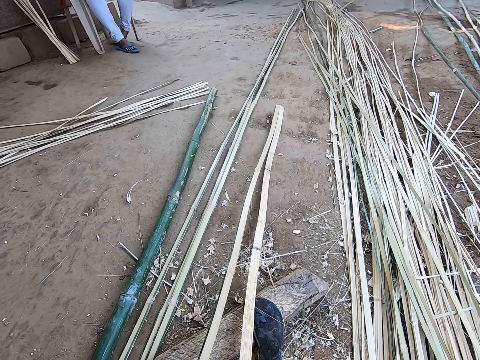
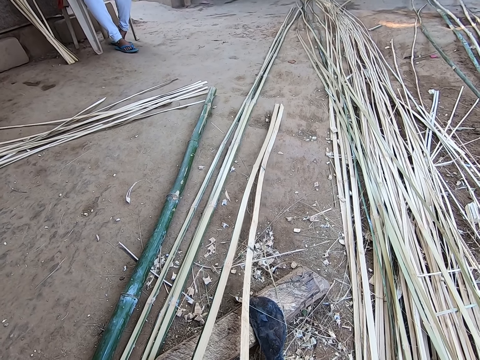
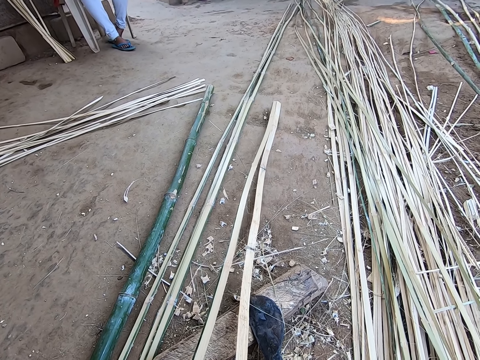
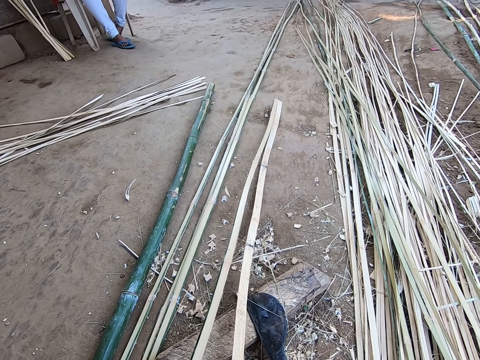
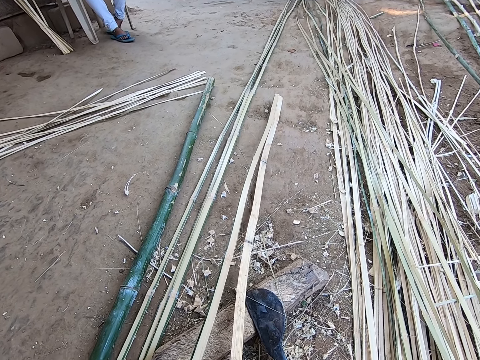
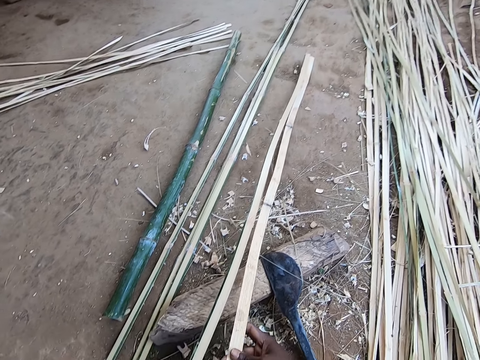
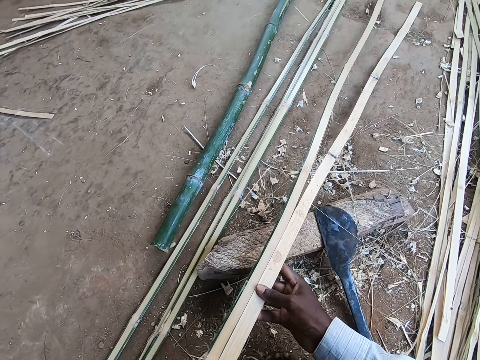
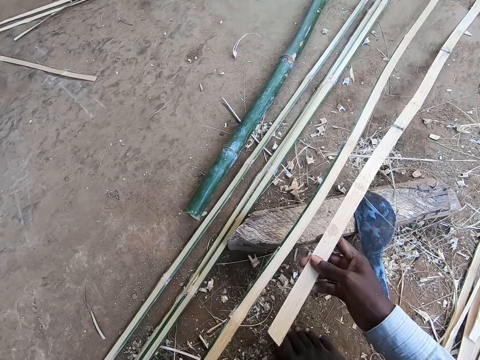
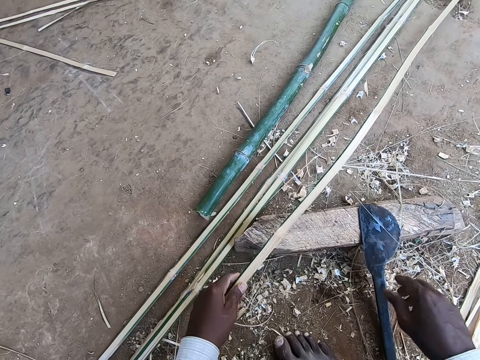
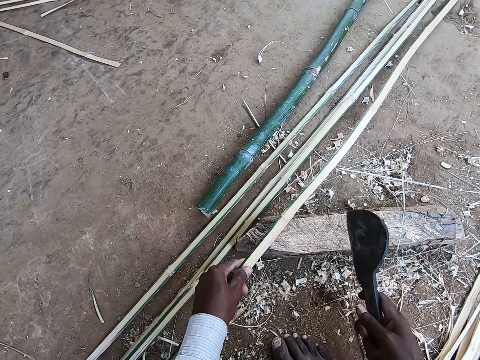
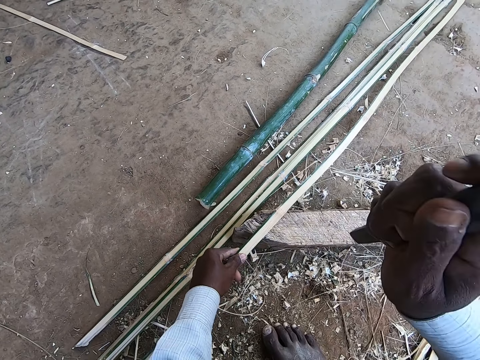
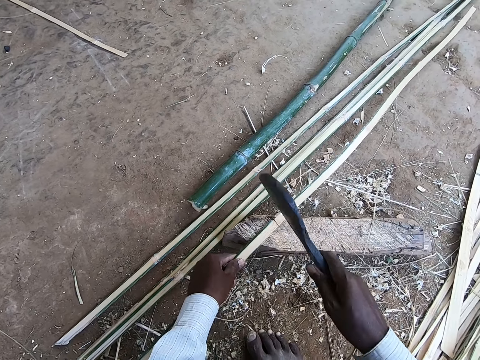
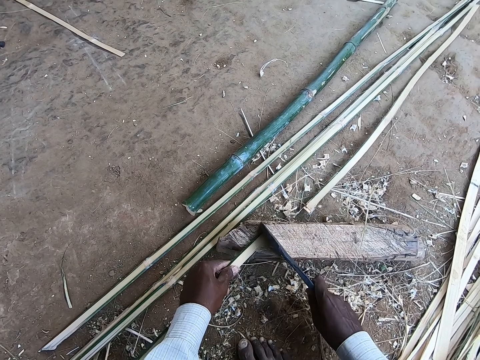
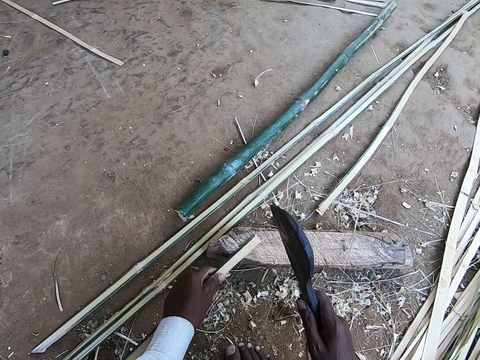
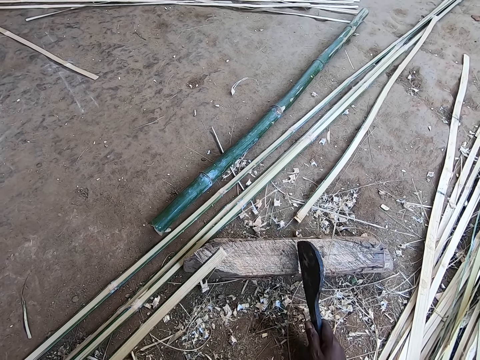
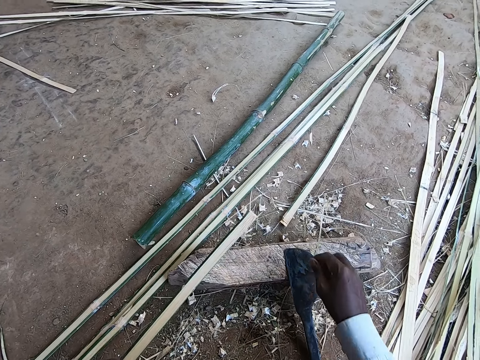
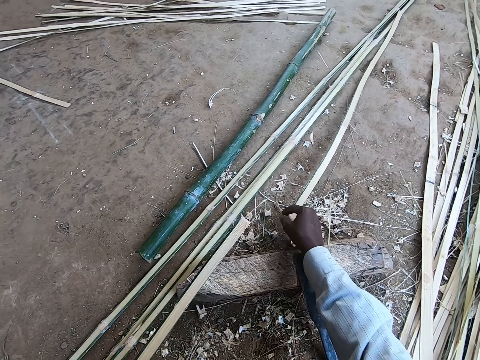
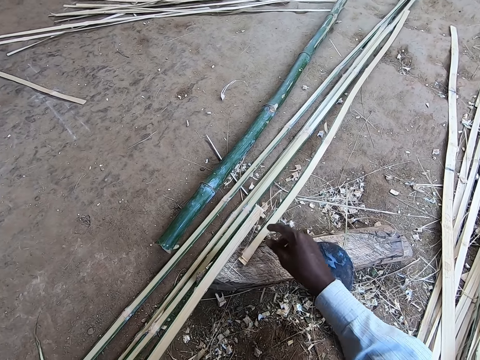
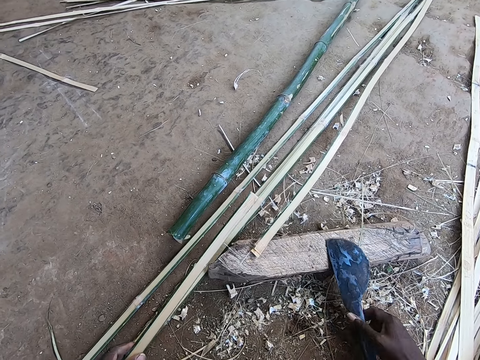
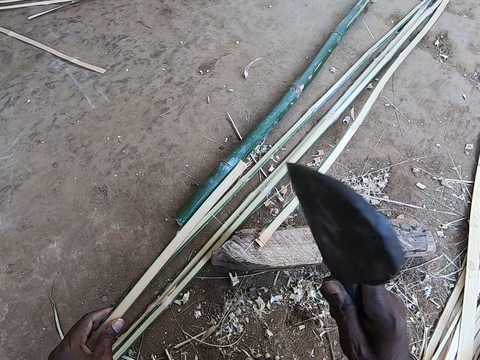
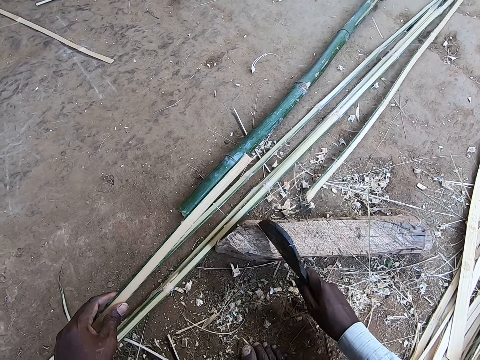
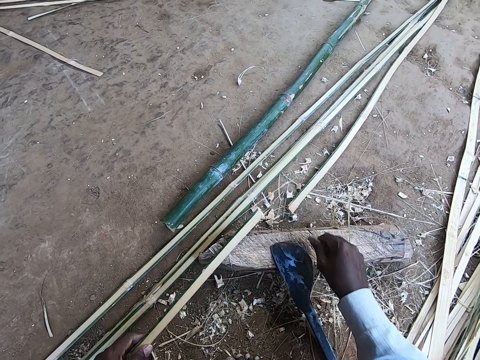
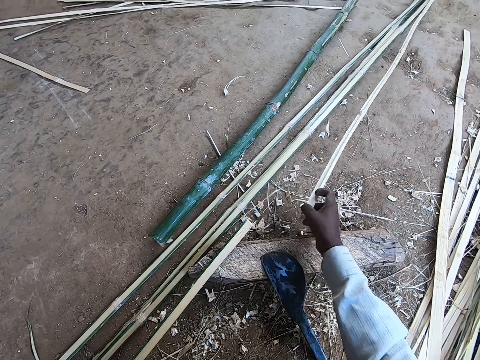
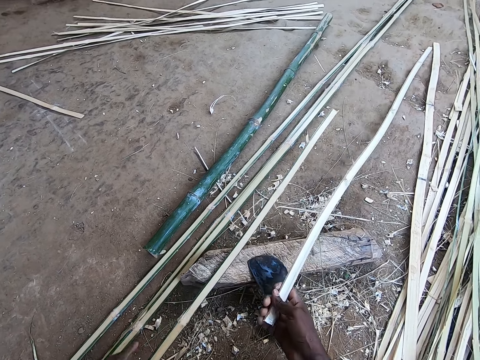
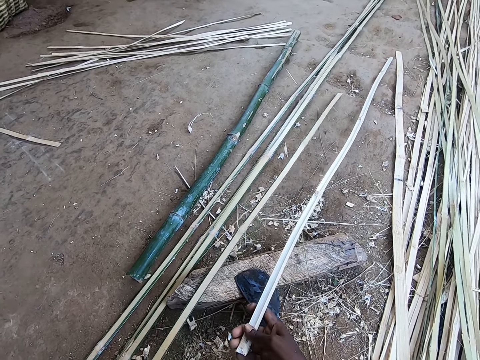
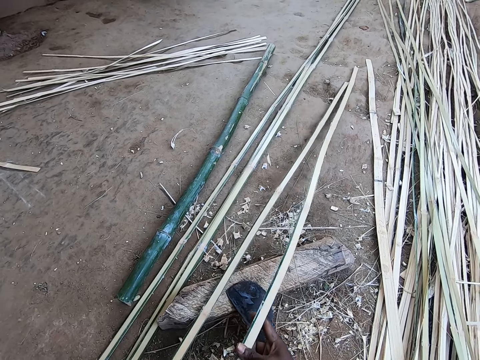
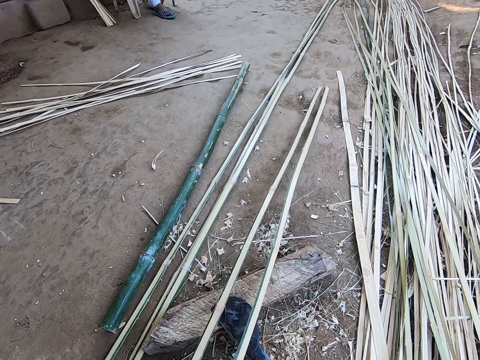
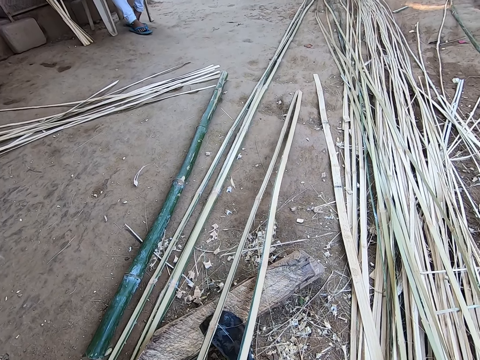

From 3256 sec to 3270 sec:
The camera wearer drops the bamboo strip or stick on the floor with his right hand. He picks the bamboo knife on the wood with his right hand. He cuts the bamboo strip with the bamboo knife in his right hand into half. He drops the bamboo knife on the wood with his right hand. He puts the other half of the bamboo strip in his right hand on the wood. He pulls the bamboo stick. He picks the bamboo knife on the wood with his right hand. He cuts the bamboo strip on the wood with the bamboo knife in his right hand. He drops the bamboo knife on the wood with his right hand. He picks the bamboo strip on the floor with his right hand. He aligns the bamboo strip in his right hand with the bamboo strip in his left hand. He pulls the bamboo stick.

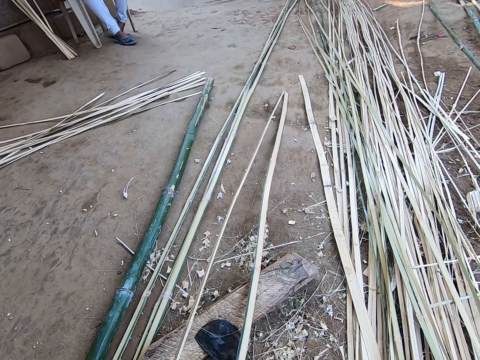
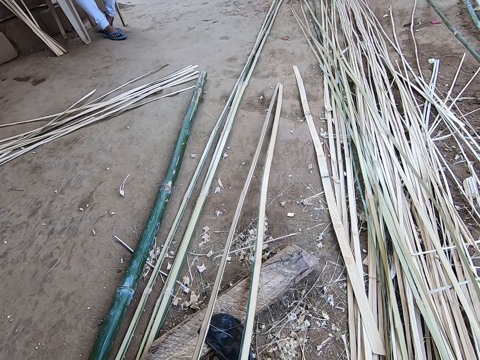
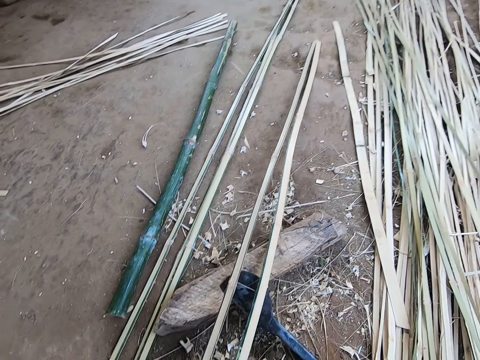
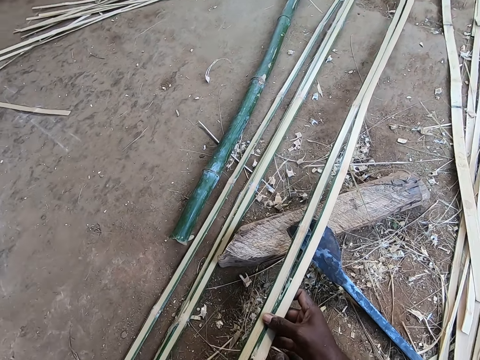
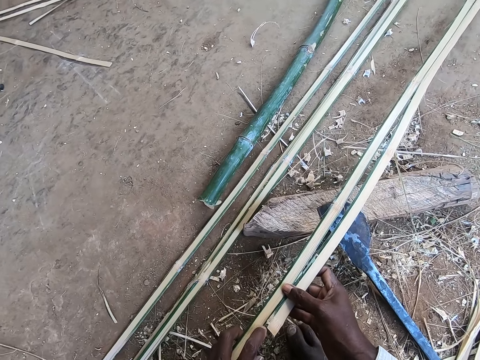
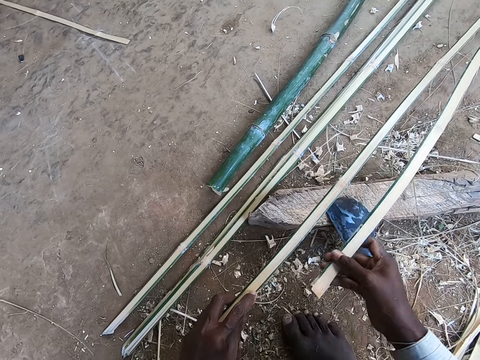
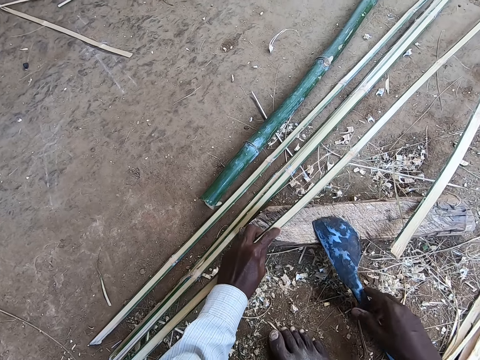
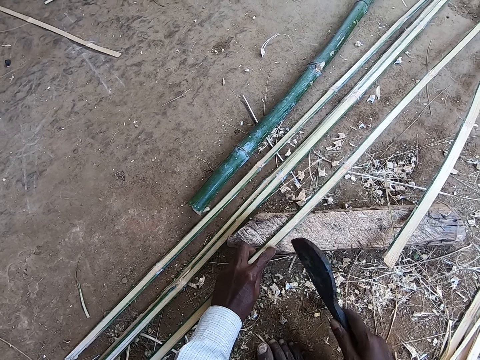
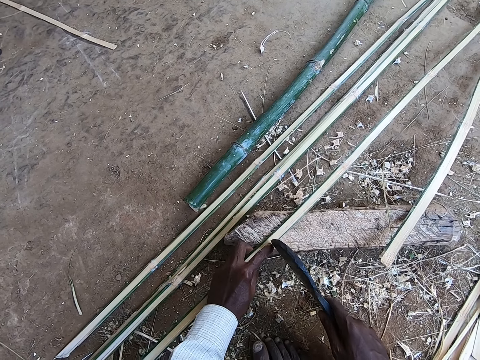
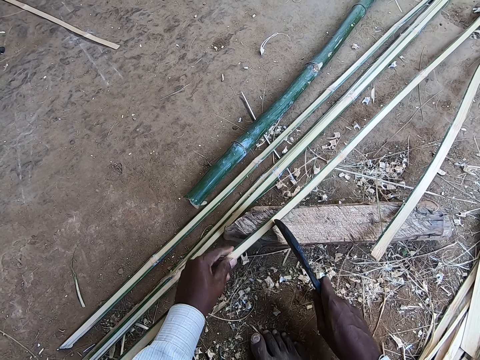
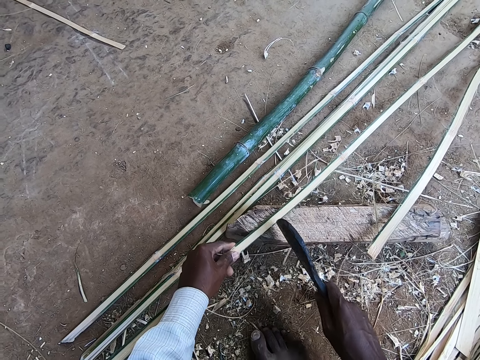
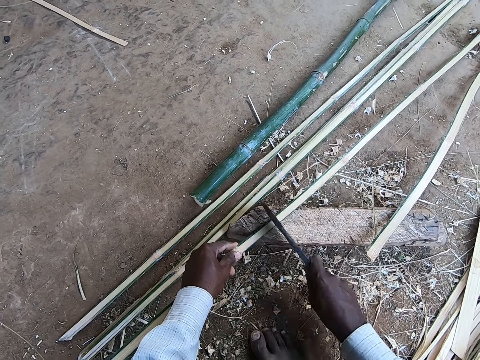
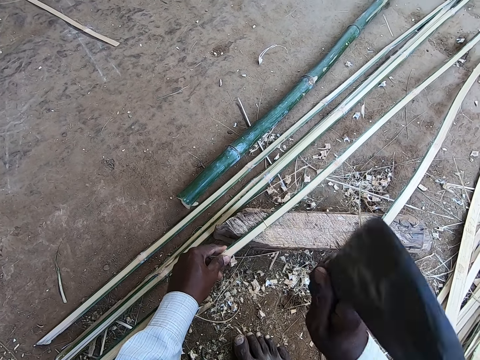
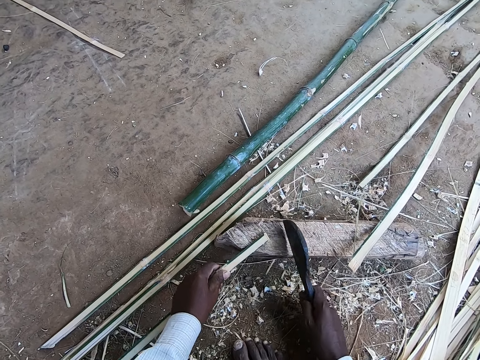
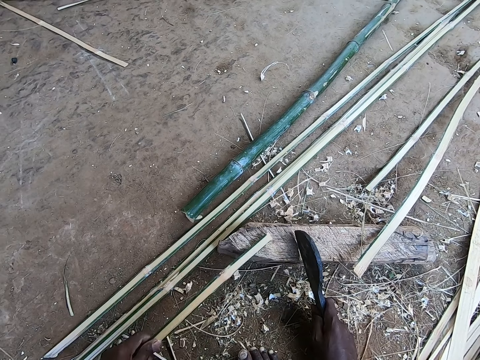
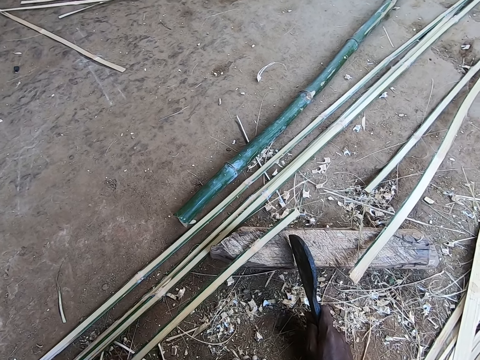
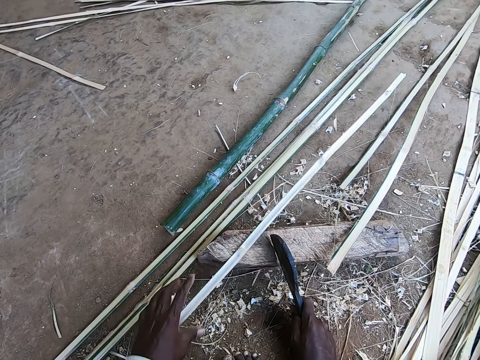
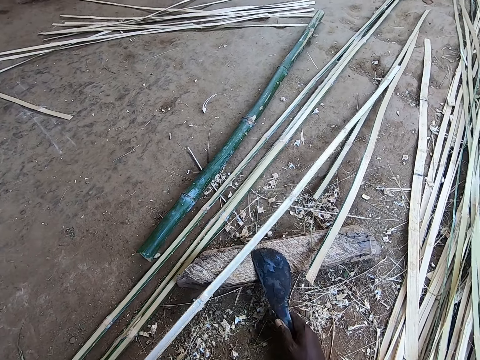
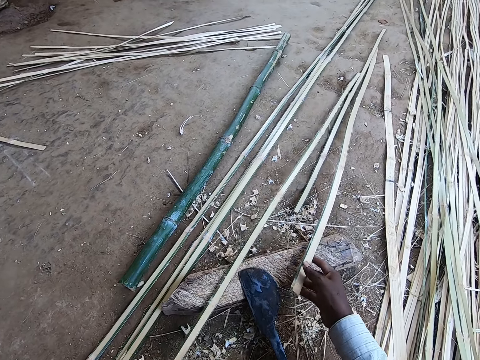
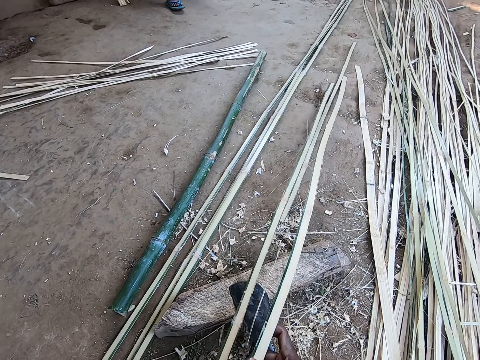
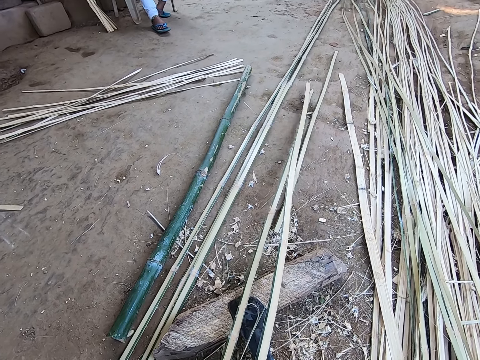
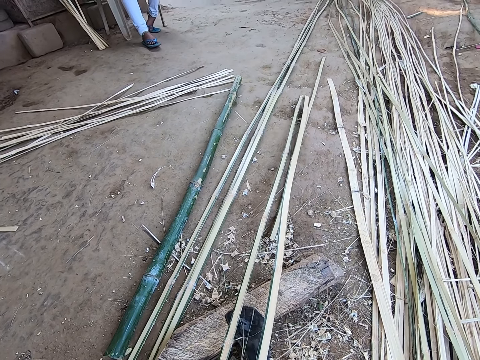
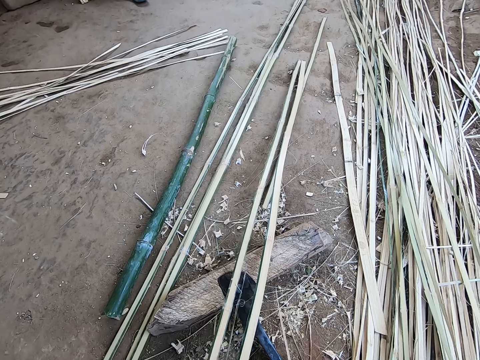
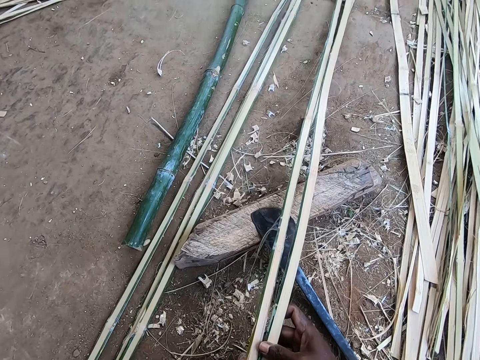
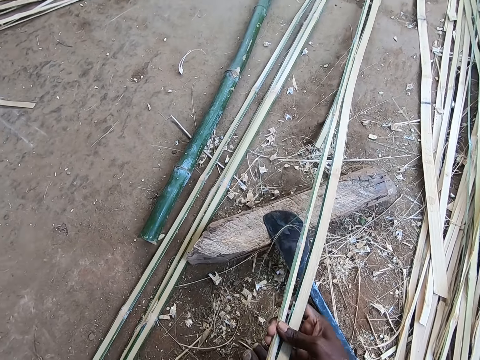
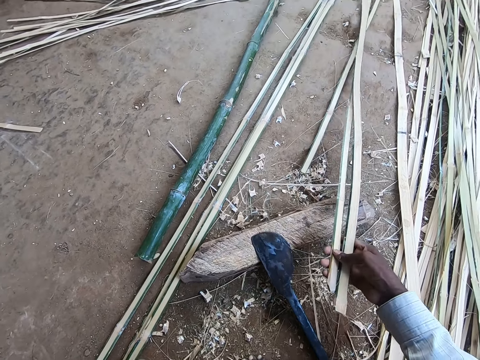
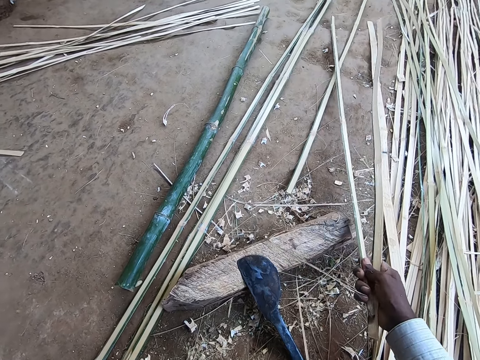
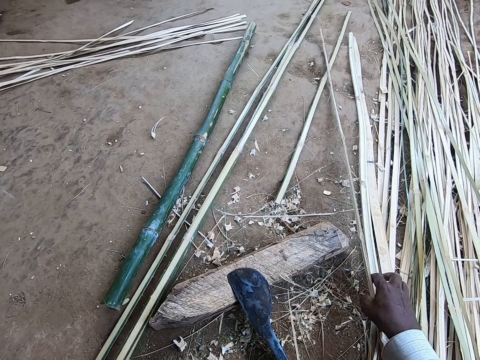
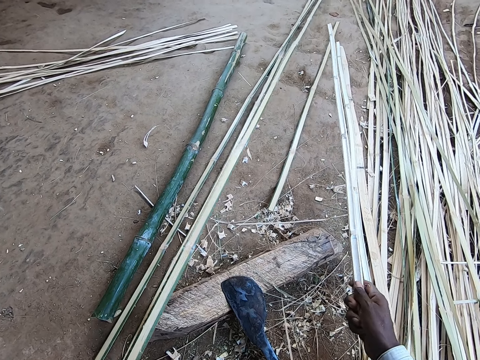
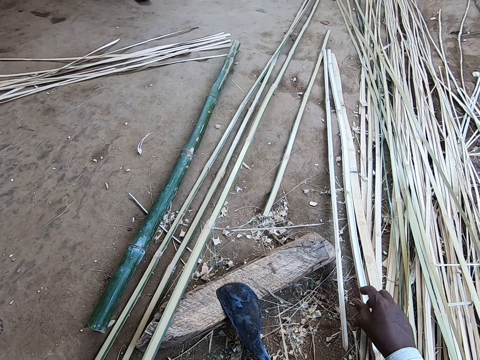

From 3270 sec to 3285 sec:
The camera wearer measures the bamboo. He drops the bamboo strip or stick in his right hand on the floor. He picks up the bamboo knife or bamboo cutter knife on the wood with his right hand. He cuts the bamboo strip on the wood with the bamboo knife in his right hand. He marks the bamboo stick with the bamboo cutter knife. He adjusts the bamboo strip in his left hand on the wood. He drops the bamboo knife on the wood with his right hand and picks up the bamboo strip on the floor with his right hand. He pulls the bamboo stick. He aligns the bamboo strip in his right hand with the bamboo strip in his left hand. He drops the bamboo strip in his right hand on the floor.
